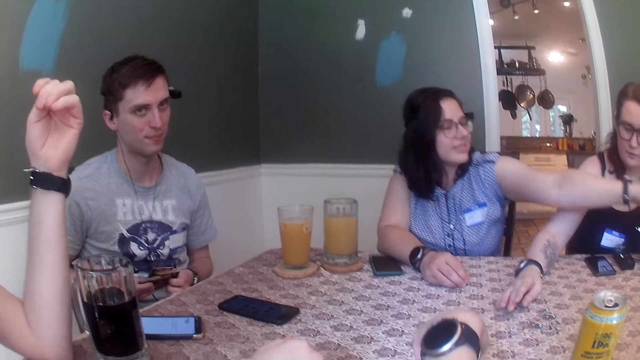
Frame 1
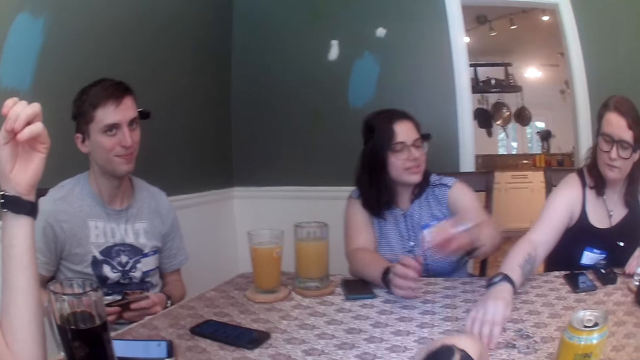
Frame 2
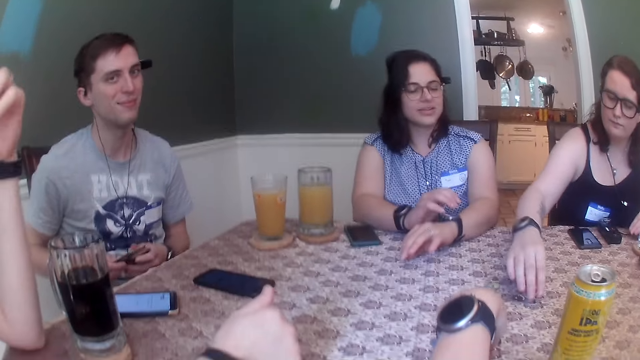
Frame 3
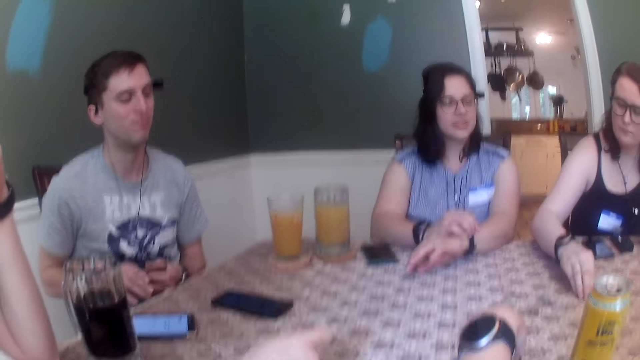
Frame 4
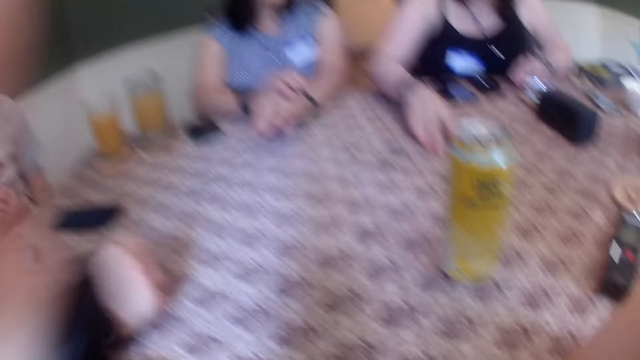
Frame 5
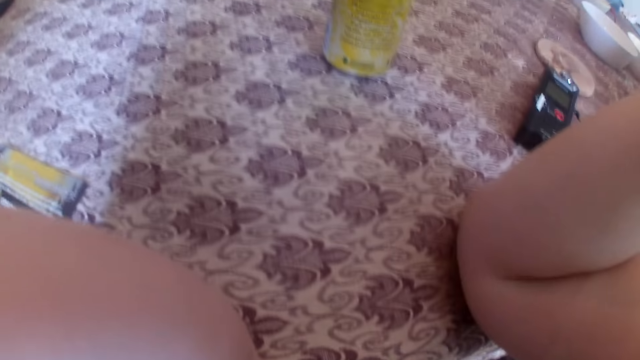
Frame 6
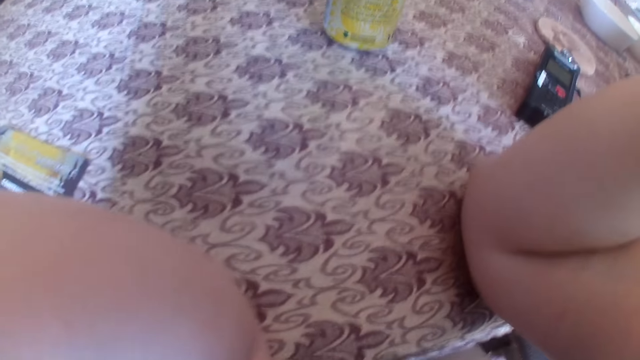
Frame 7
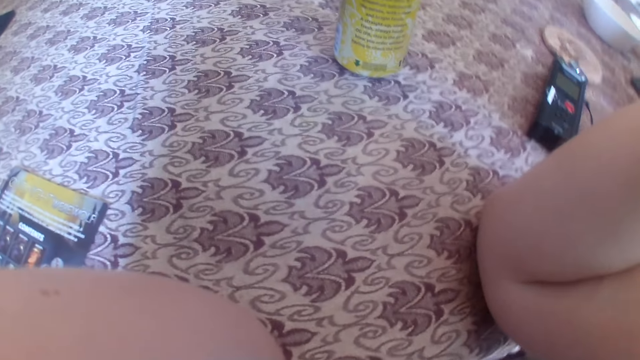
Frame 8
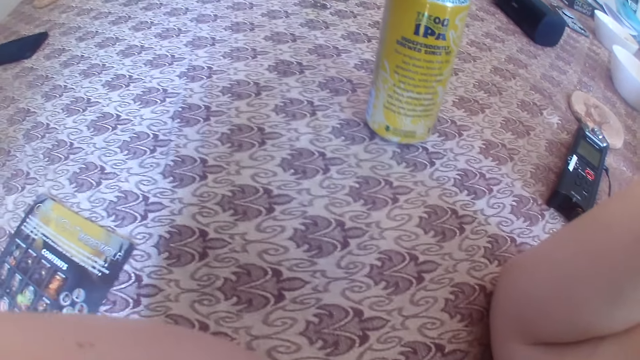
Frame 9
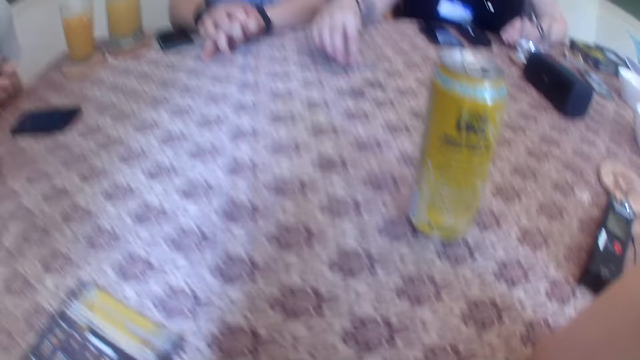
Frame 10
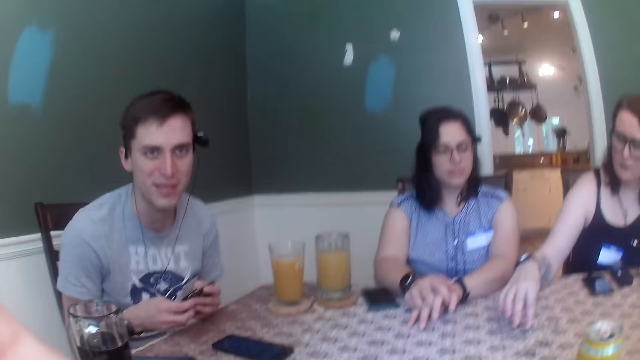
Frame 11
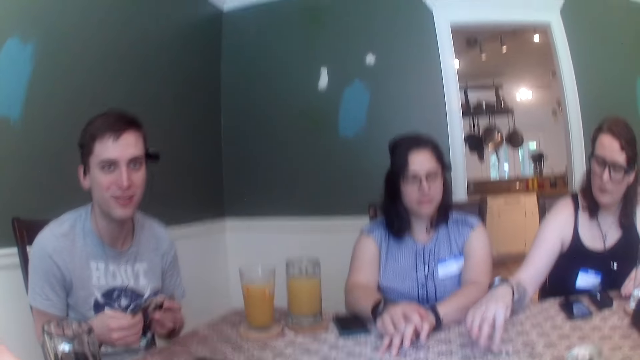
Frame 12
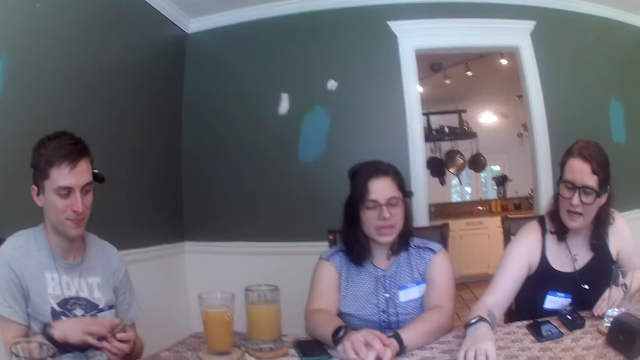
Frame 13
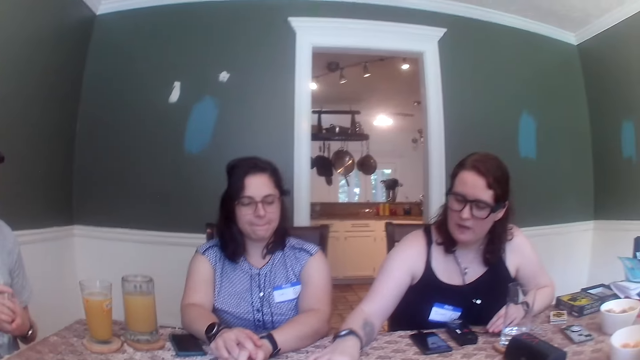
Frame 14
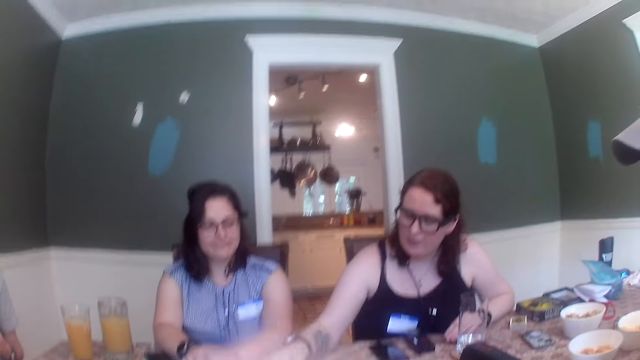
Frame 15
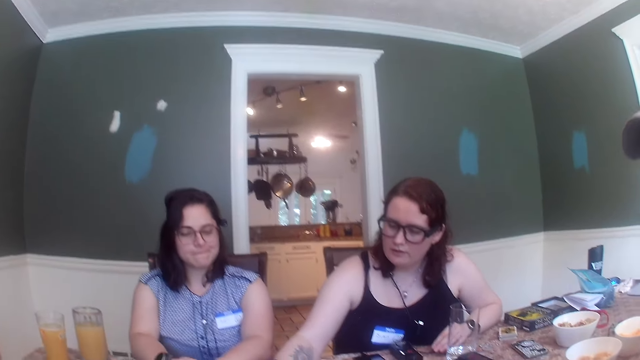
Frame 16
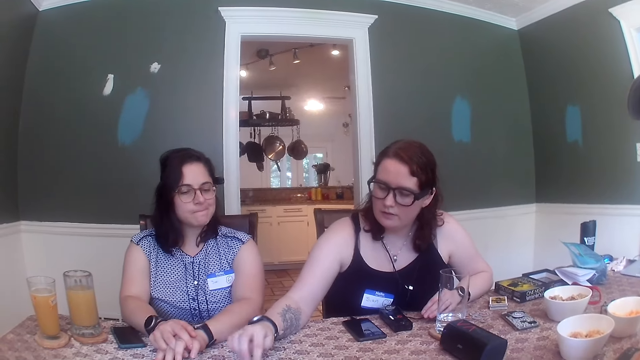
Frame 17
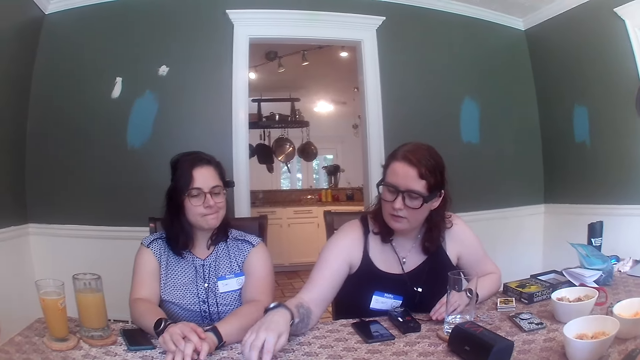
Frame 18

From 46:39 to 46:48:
The camera wearer taps at the table. A woman moves some tokens on the table with her right hand. A man shuffles the cards with both hands. Another man converses with the first man.

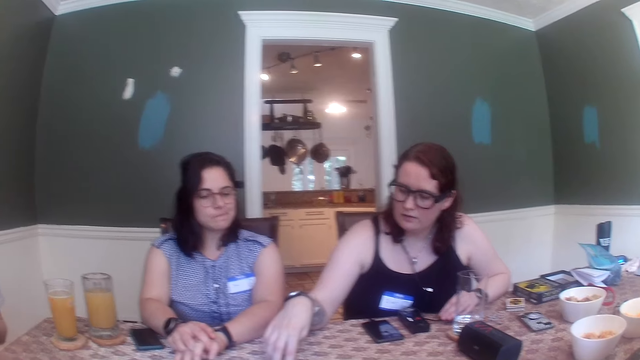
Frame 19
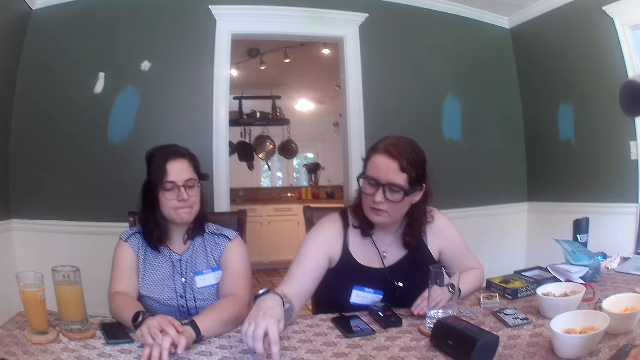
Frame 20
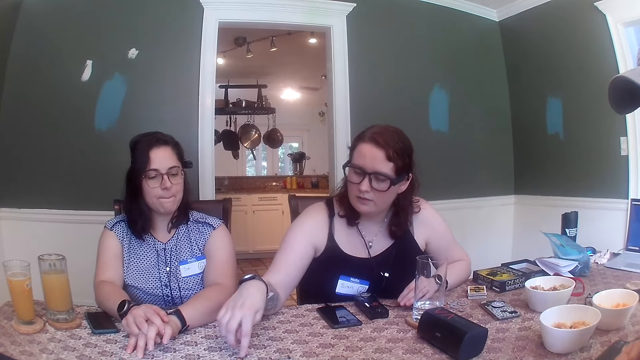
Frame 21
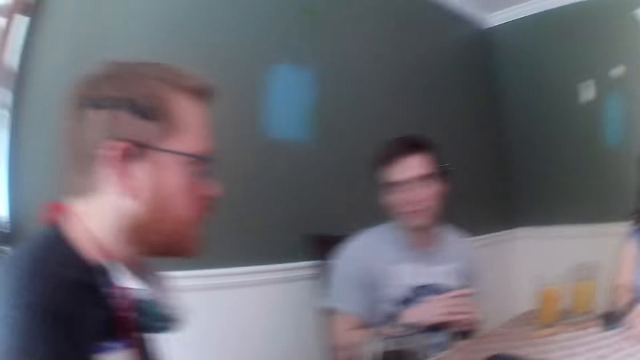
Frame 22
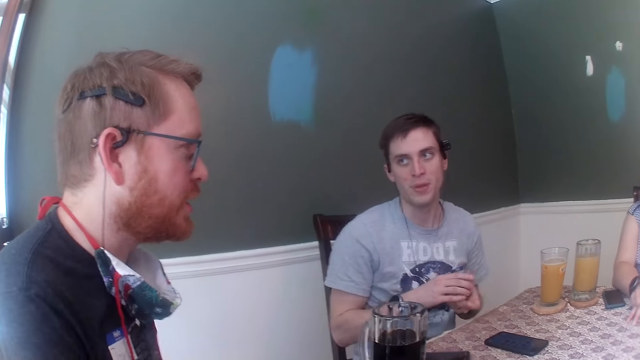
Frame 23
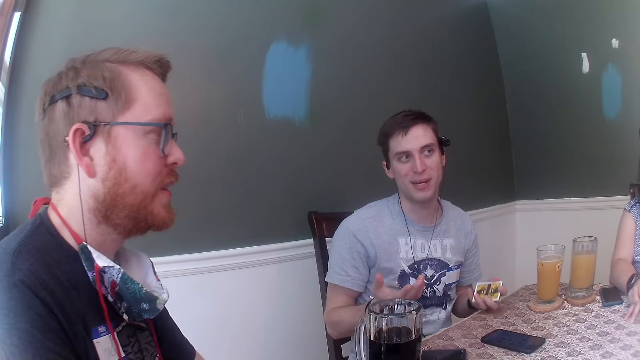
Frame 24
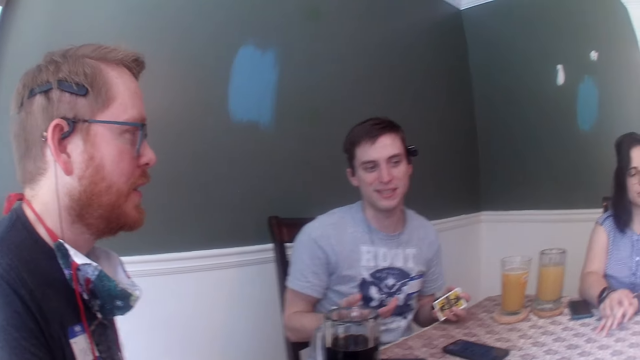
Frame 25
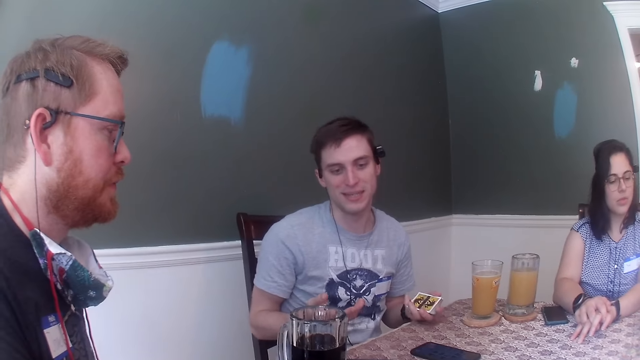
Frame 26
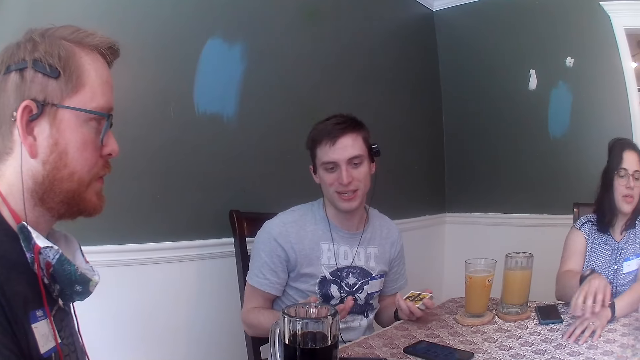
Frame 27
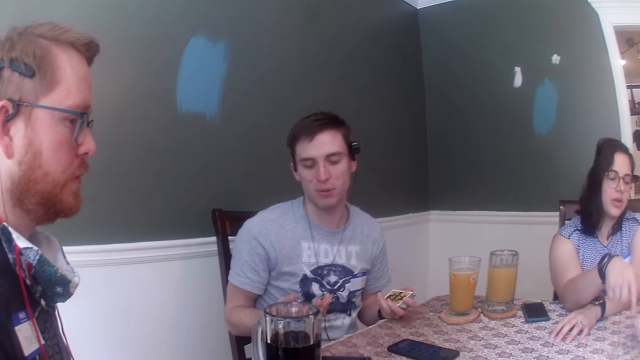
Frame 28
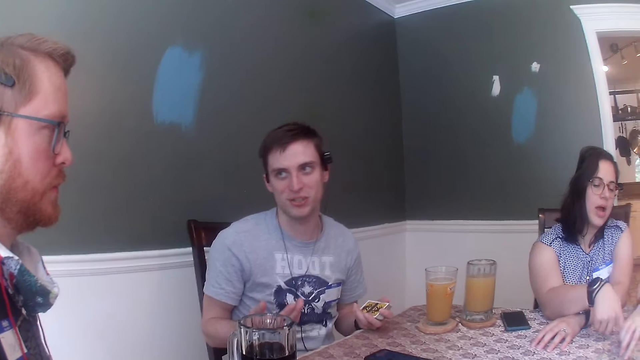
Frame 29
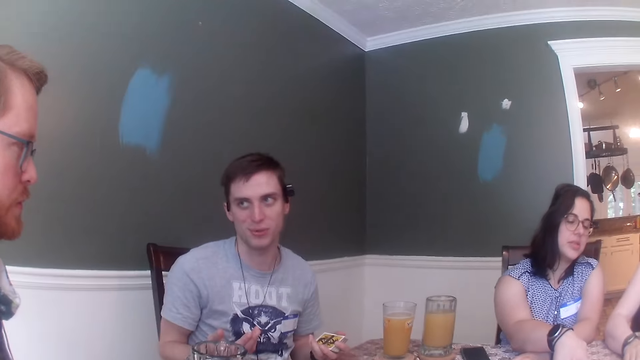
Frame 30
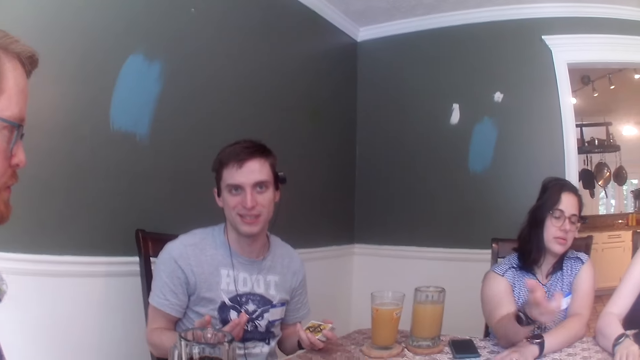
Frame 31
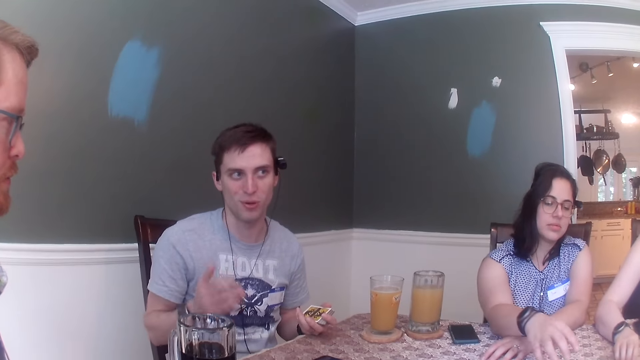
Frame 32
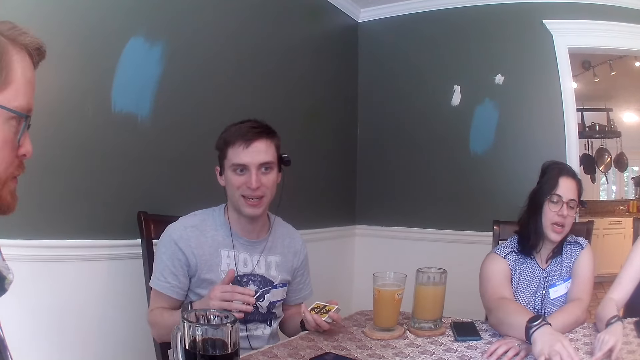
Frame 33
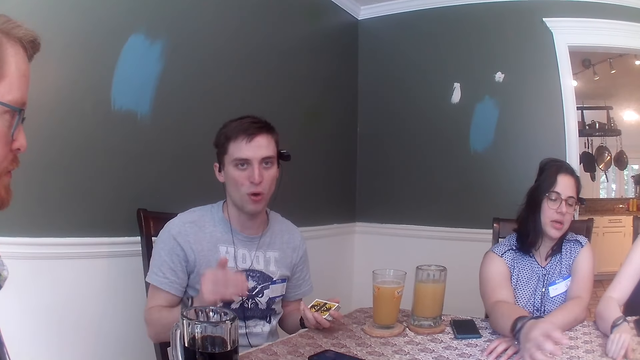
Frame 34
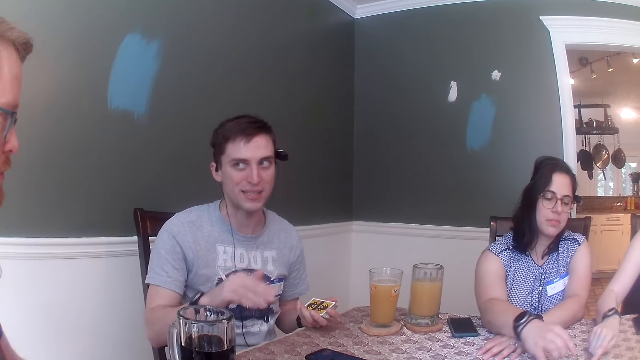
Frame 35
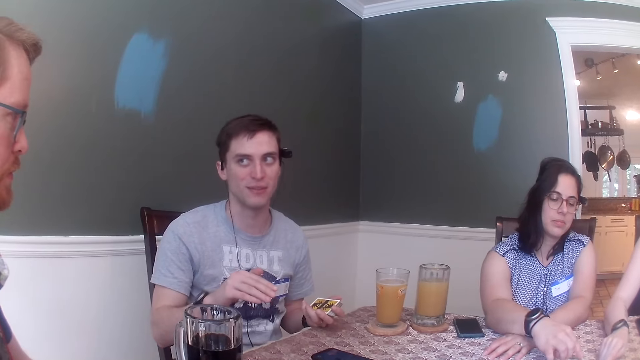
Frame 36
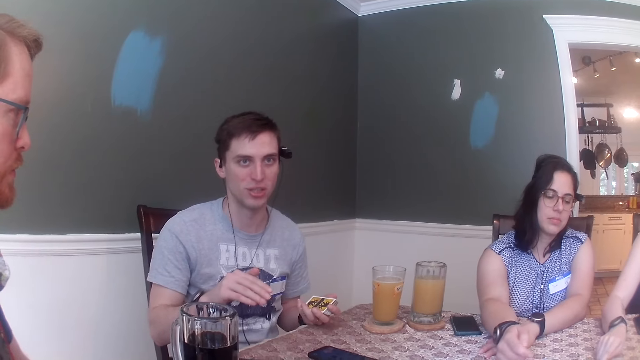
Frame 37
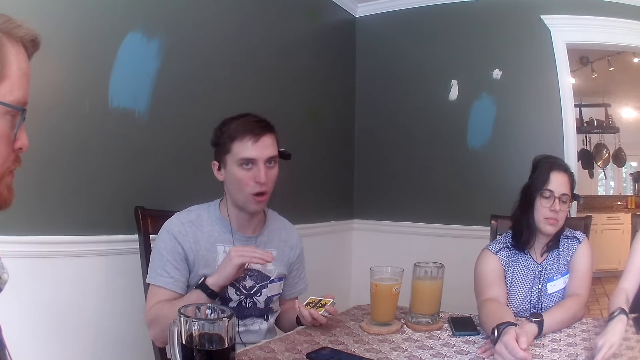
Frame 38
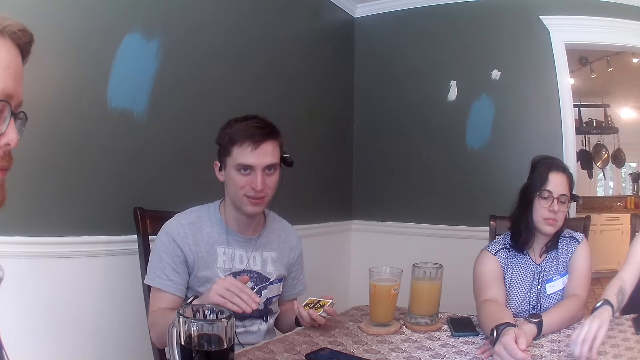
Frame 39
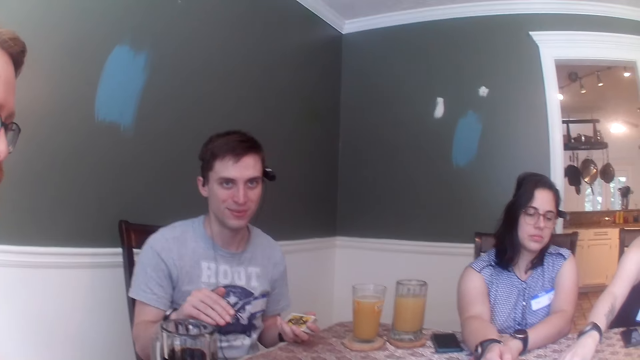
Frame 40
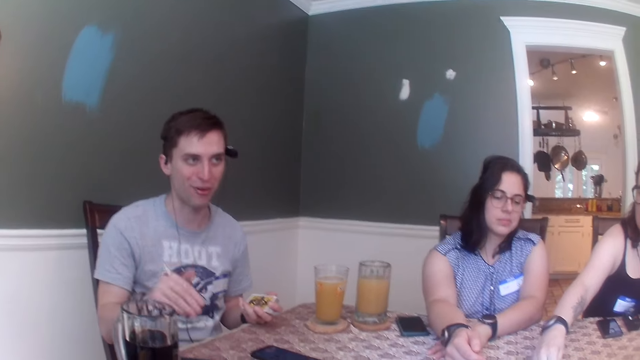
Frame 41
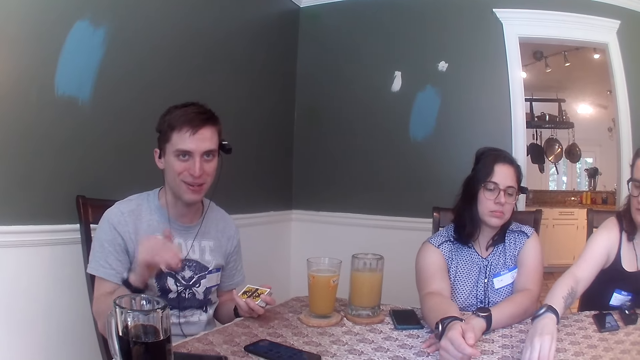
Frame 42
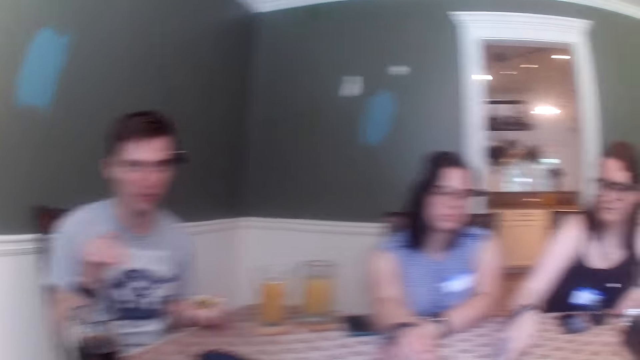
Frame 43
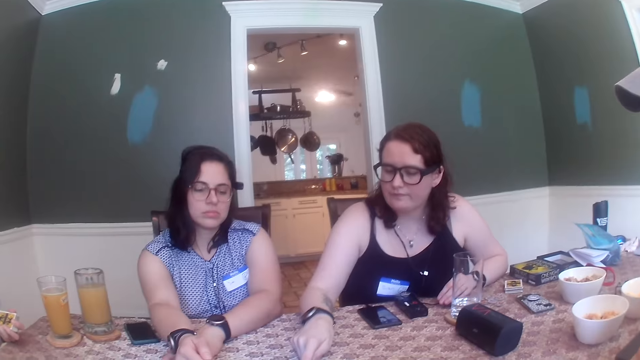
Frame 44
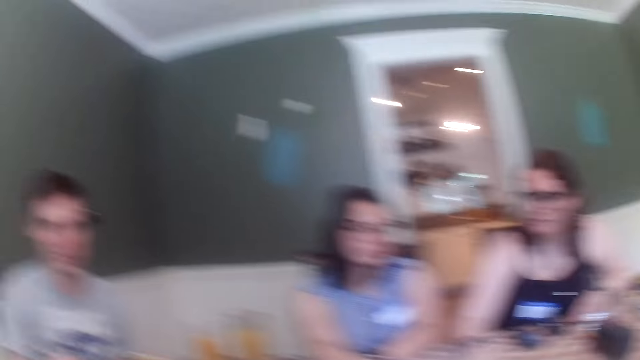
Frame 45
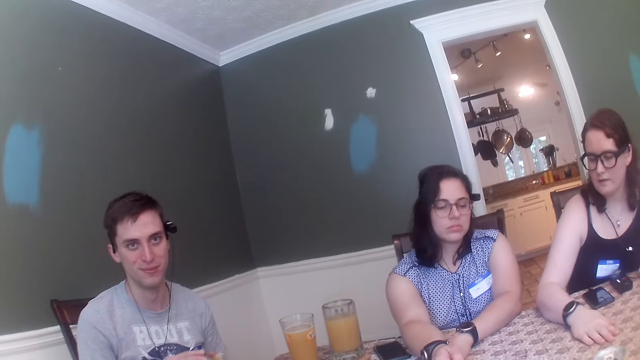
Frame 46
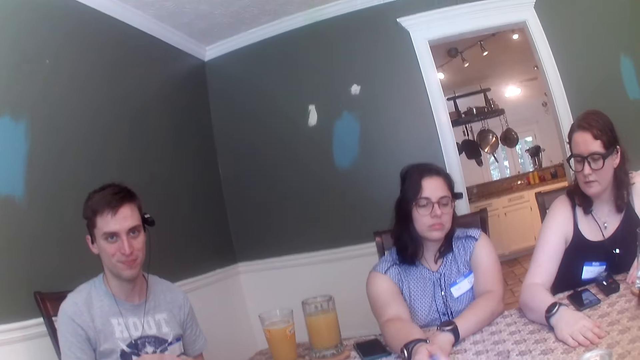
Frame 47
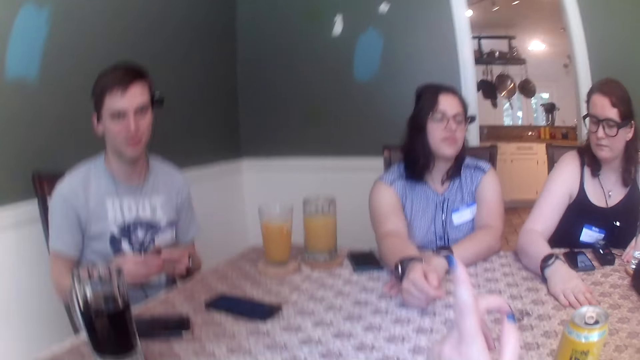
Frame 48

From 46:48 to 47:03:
A man converses with another man. The first man removes his right hand from the pile of cards. A woman converses with another woman. A woman points at the pieces of coin. The camera wearer converses with the first man. The first man shuffles the cards with both hands.
